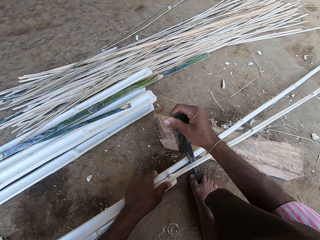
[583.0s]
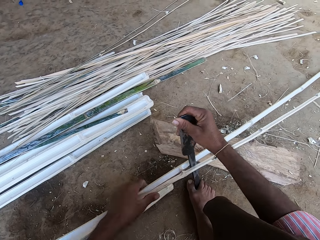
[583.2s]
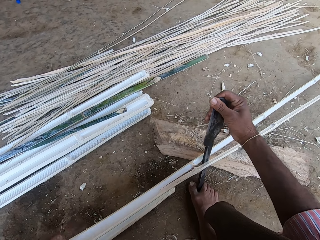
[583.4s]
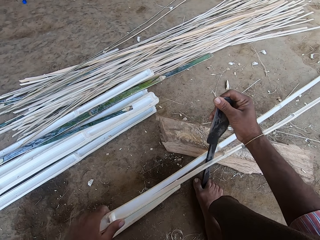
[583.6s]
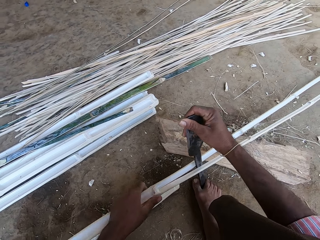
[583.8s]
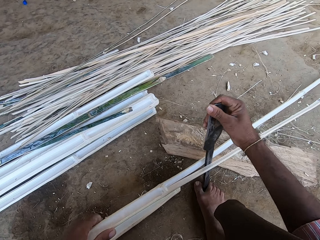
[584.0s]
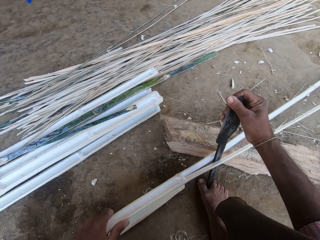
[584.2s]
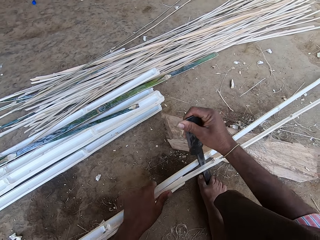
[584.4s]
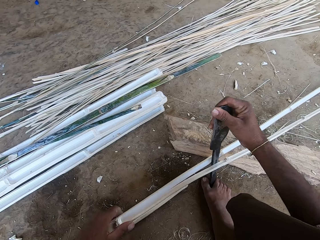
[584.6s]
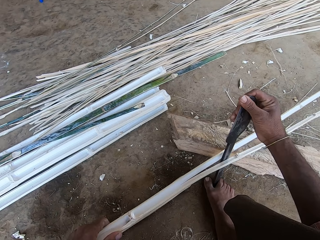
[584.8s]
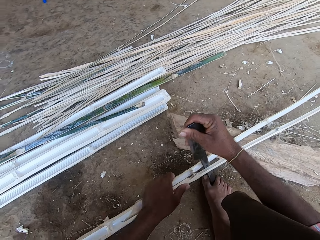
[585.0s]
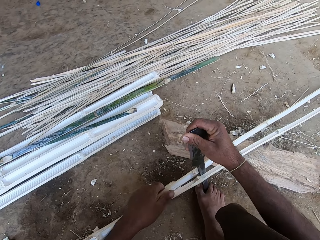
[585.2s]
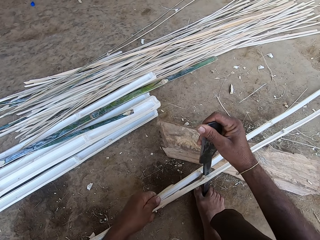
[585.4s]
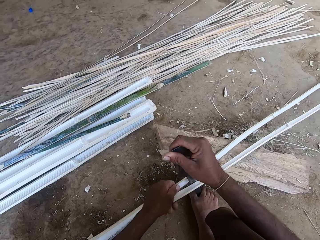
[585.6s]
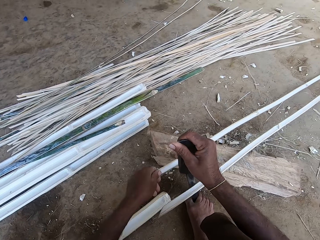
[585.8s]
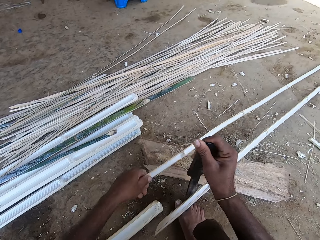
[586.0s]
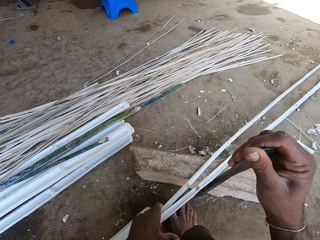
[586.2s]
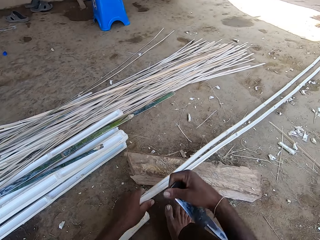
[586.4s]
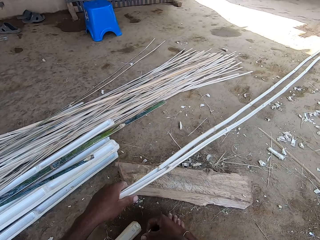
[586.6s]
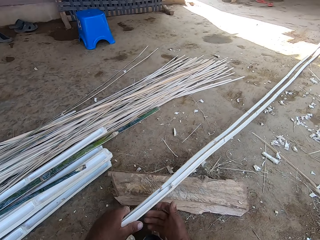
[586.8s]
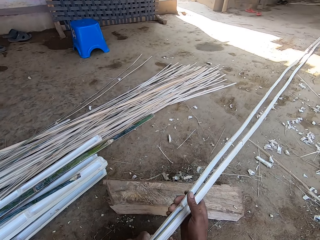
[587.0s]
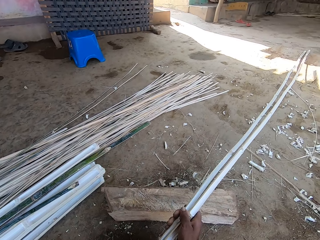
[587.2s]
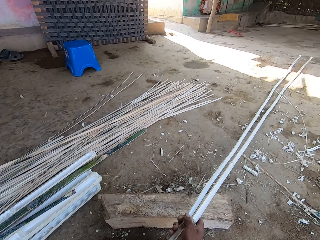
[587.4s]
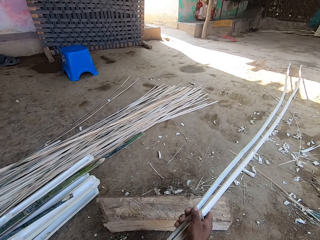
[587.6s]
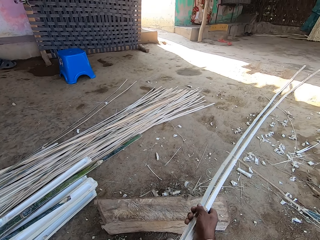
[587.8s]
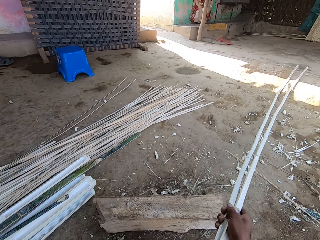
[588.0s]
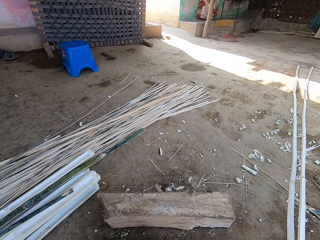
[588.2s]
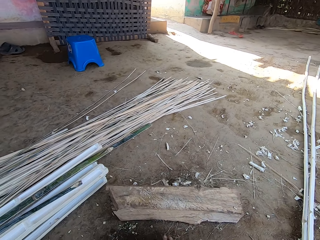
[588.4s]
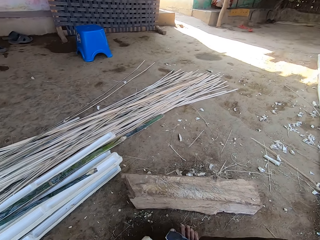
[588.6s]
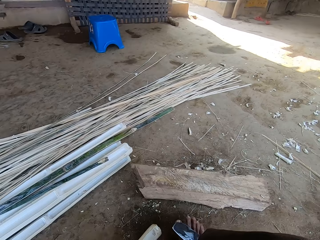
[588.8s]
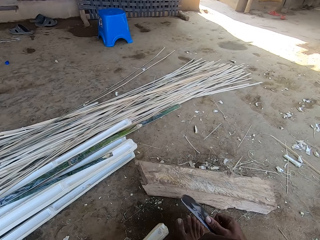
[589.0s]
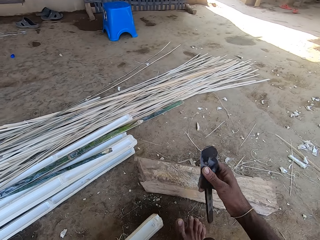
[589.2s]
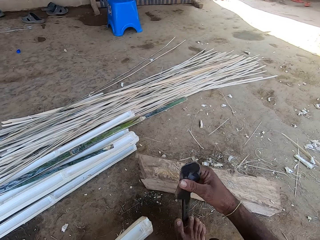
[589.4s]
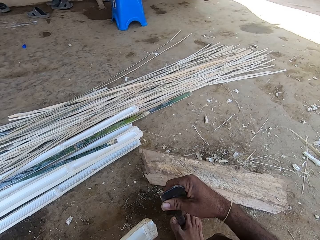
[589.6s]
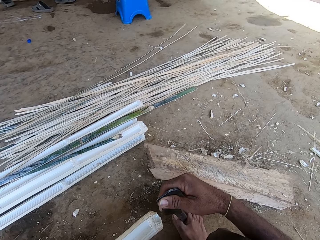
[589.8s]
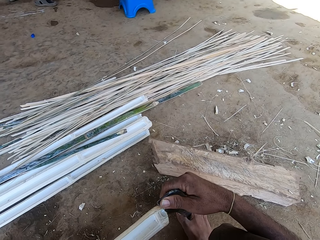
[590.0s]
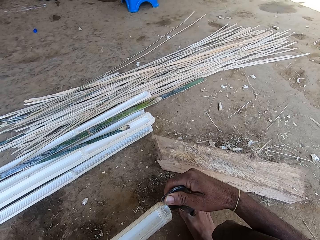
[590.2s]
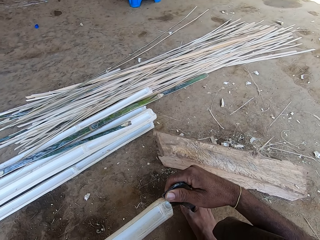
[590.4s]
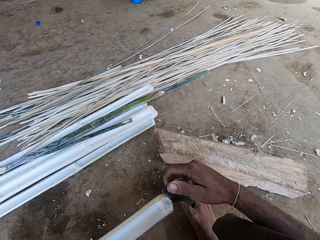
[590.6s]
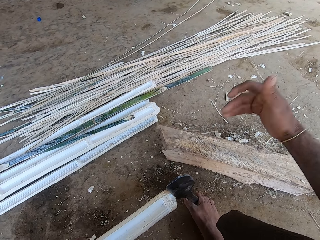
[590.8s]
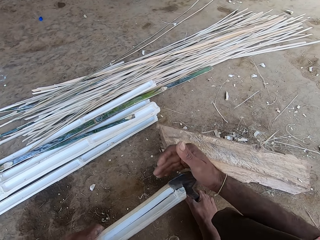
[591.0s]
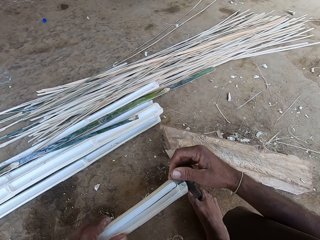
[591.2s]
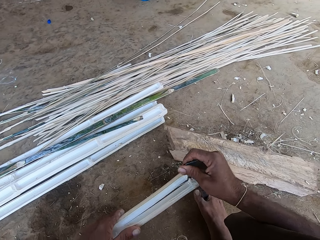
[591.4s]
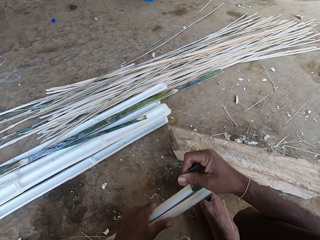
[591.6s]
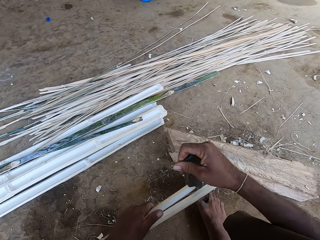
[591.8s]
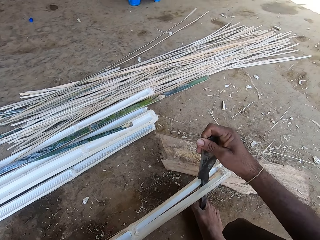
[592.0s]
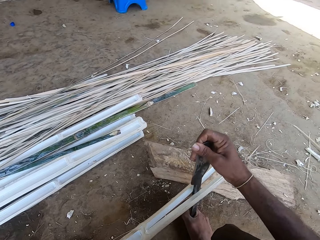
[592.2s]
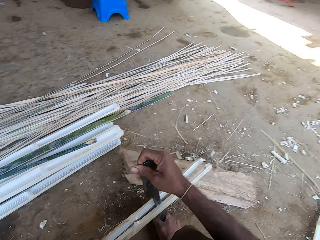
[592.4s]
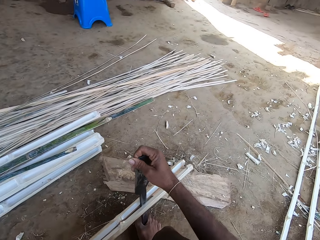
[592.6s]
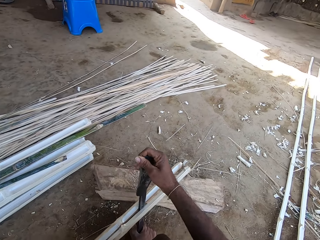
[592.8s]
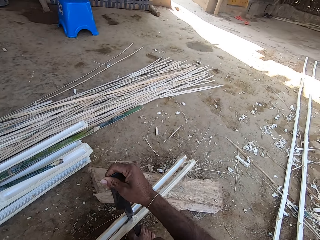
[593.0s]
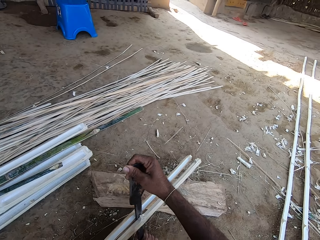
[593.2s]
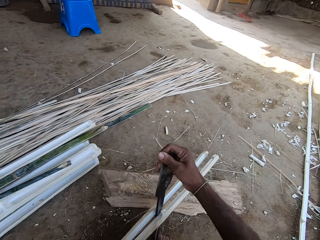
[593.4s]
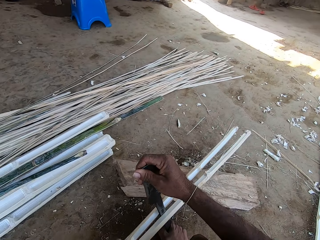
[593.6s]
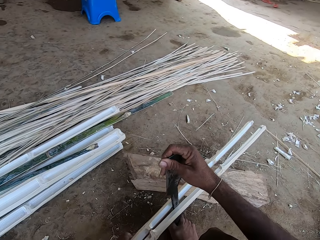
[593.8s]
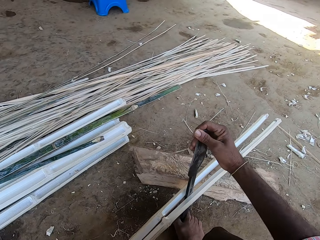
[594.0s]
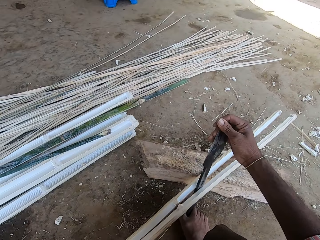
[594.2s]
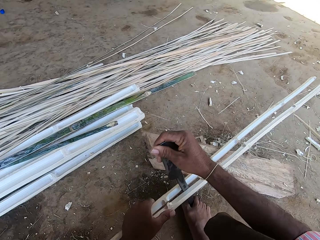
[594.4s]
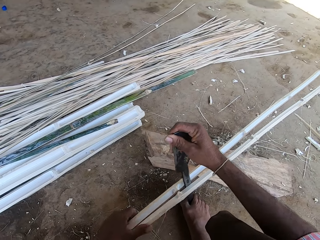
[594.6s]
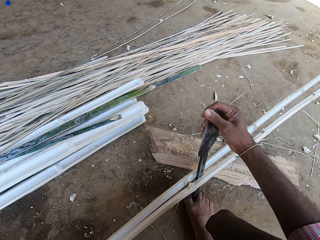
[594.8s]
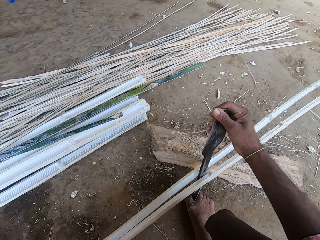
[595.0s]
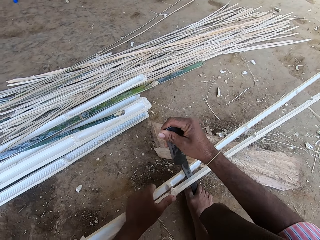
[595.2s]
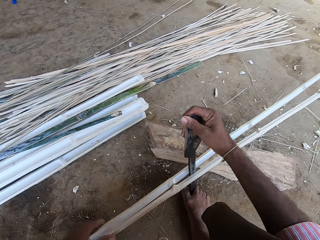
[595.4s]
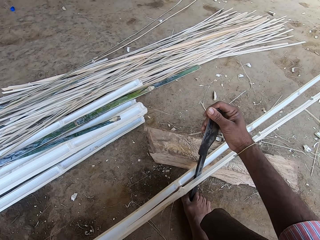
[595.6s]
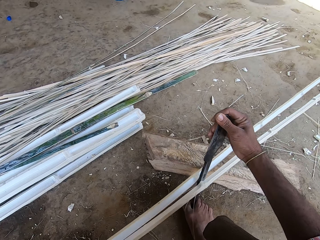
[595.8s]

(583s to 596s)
The camera wearer puts the bamboo stripes on the floor. They put the knife on the leg. They cut the bamboo stick.

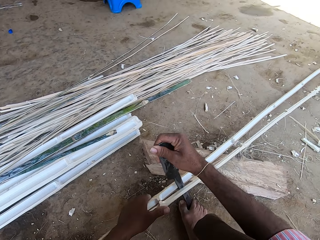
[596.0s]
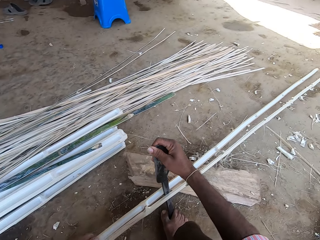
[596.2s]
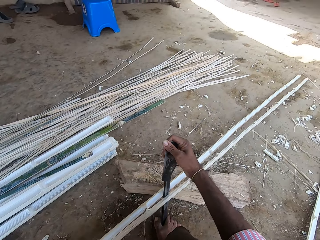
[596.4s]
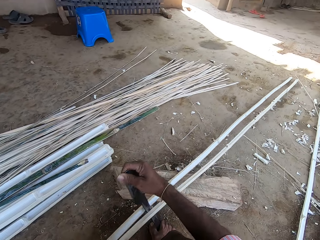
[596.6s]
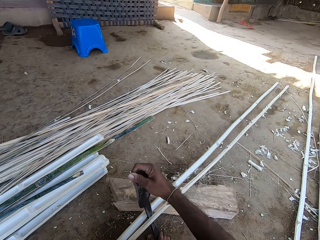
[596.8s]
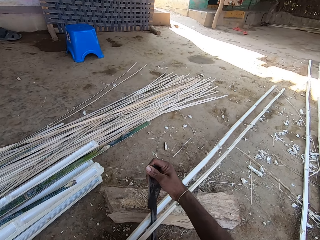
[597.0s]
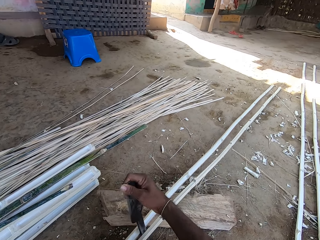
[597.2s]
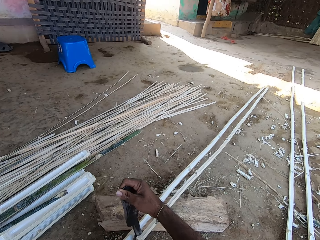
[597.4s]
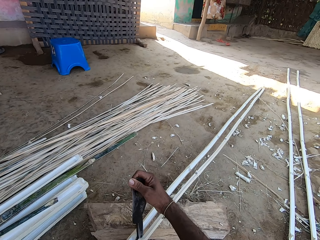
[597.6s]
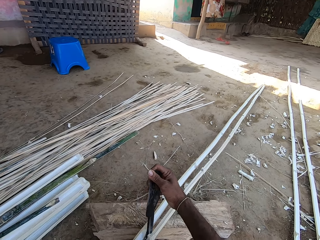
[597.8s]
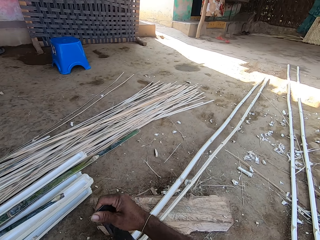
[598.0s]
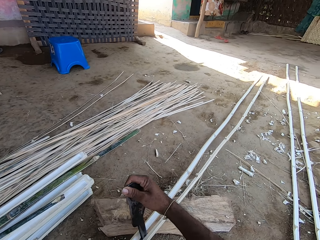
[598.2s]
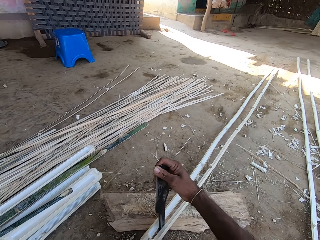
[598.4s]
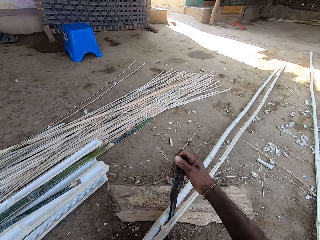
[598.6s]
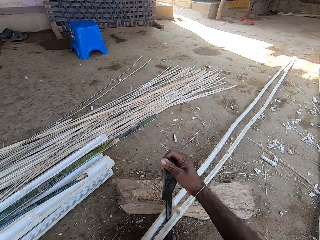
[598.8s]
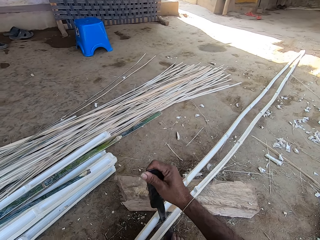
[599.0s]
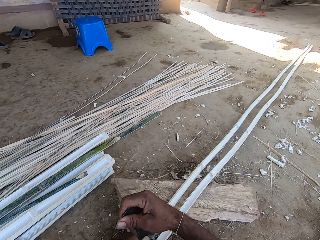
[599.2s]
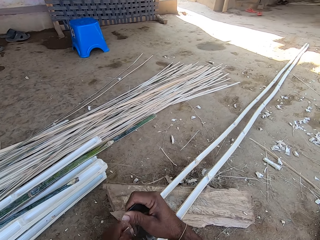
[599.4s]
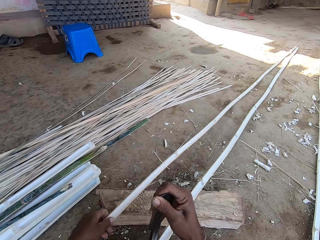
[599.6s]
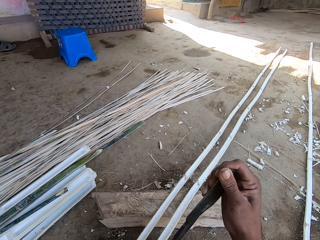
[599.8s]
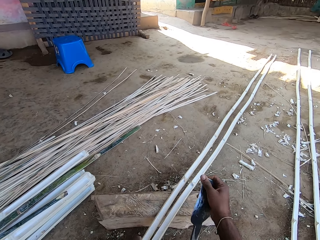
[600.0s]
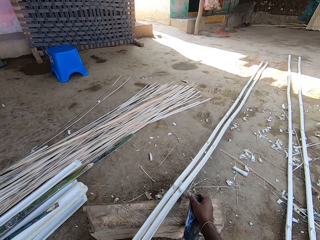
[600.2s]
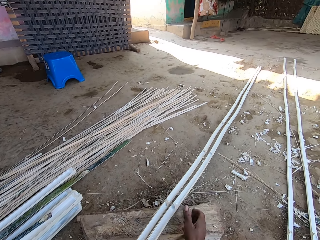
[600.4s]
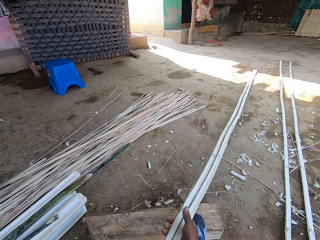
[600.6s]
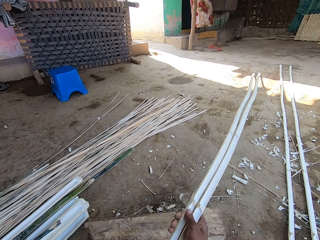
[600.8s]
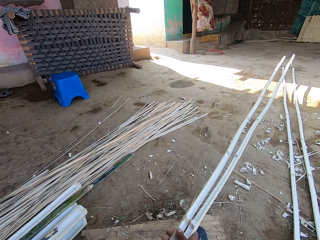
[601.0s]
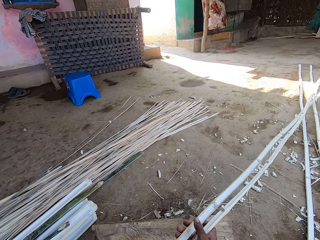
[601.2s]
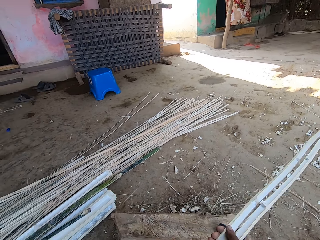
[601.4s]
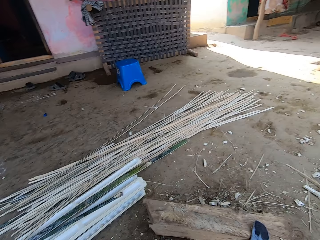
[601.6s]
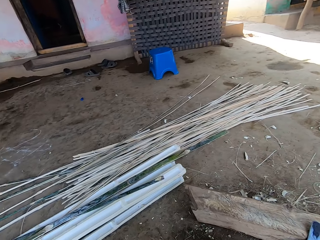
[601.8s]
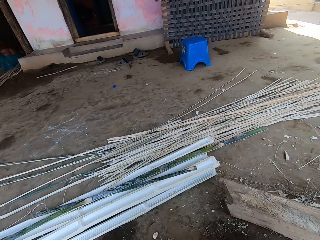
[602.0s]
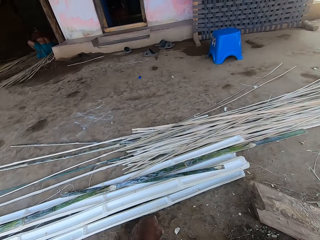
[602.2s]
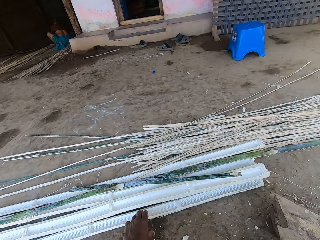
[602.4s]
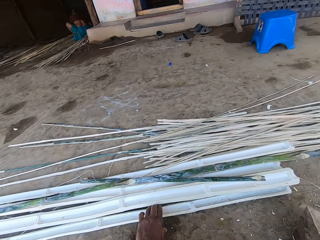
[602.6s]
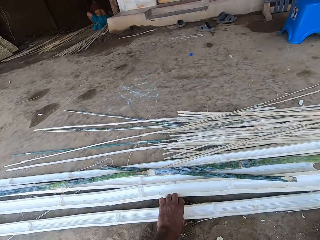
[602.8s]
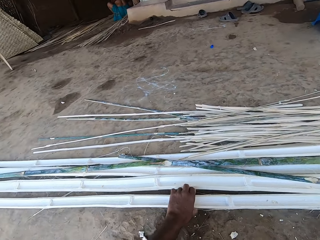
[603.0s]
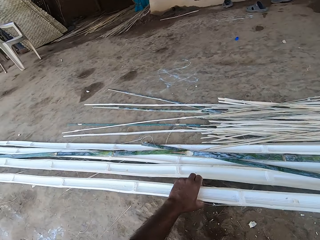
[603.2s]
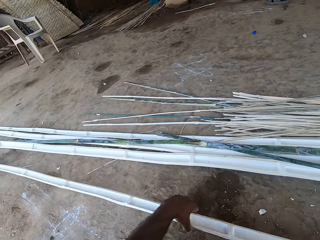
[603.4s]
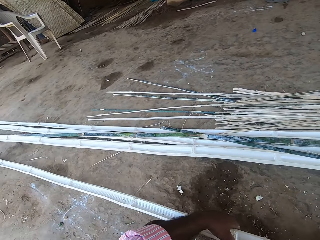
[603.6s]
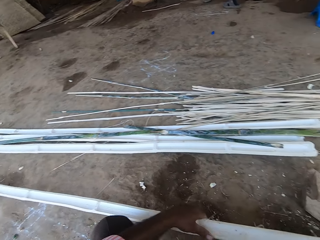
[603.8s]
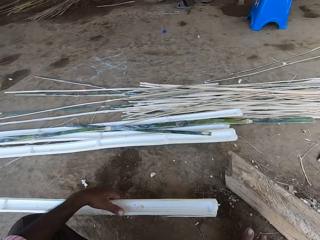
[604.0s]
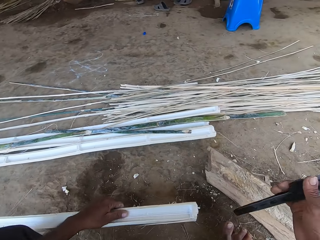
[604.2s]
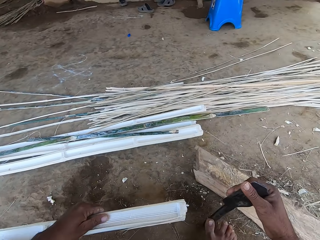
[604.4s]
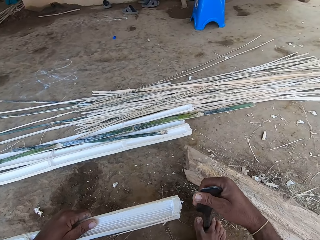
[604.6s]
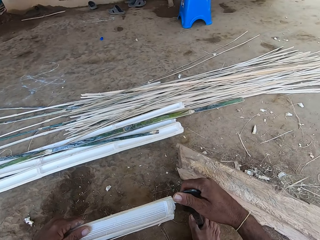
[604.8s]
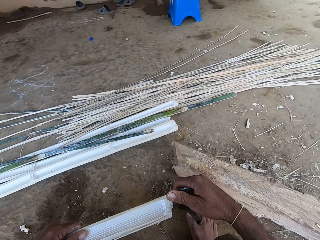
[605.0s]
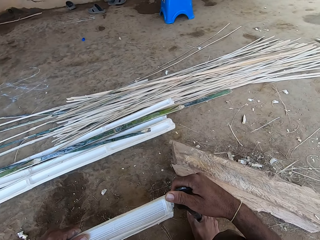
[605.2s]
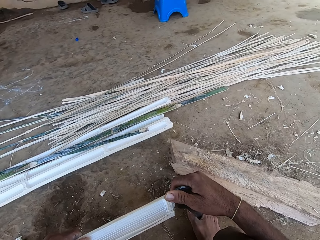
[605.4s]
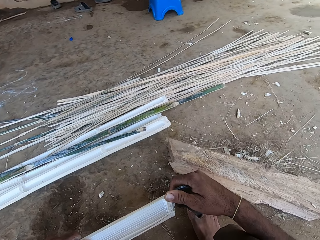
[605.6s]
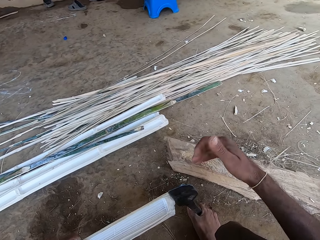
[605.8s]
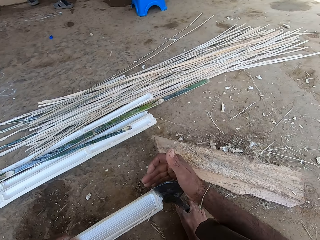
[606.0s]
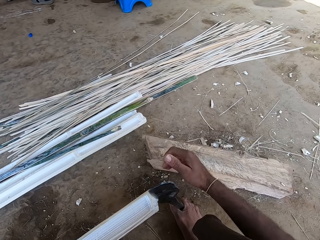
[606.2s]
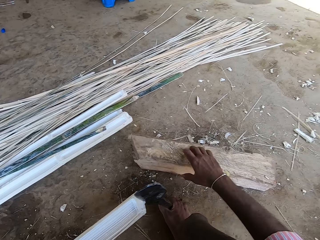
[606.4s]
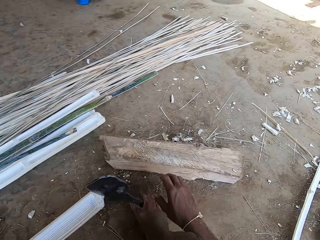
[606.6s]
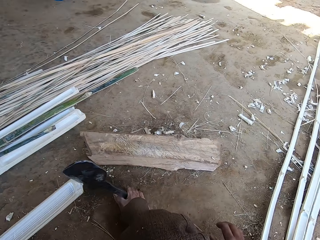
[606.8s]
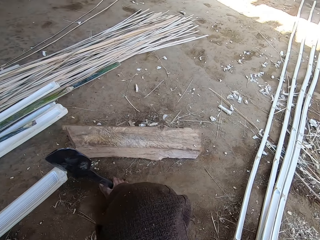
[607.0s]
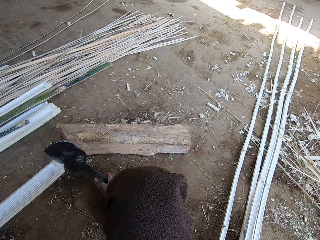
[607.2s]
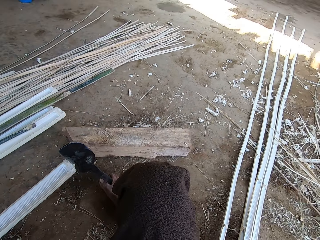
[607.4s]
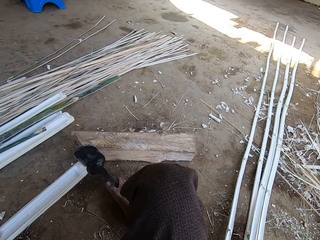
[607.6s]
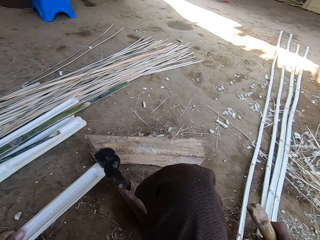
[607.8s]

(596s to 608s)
The camera wearer puts the knife down. They move the bamboo stripes. They put aside the bamboo sticks. They pick up the bamboo stripes. They put the knife on the leg. They cut the bamboo stick. They pick up a stick.
